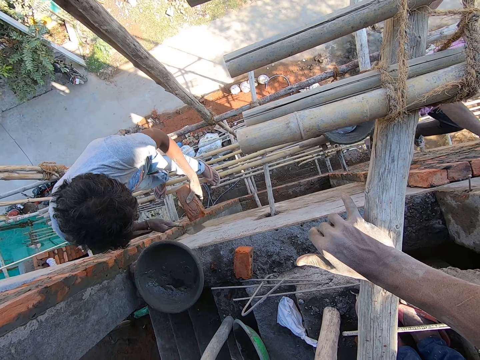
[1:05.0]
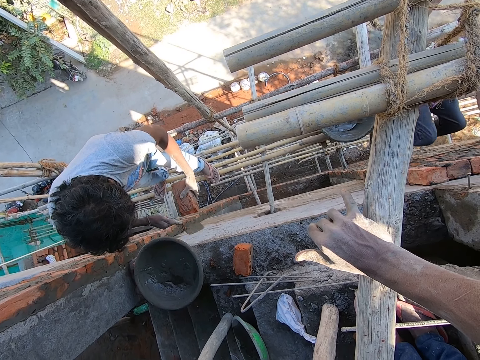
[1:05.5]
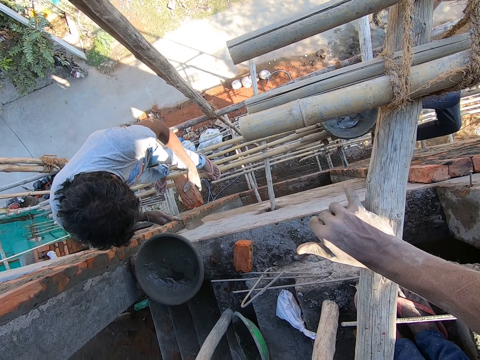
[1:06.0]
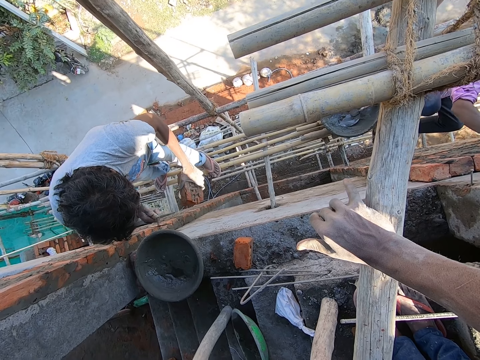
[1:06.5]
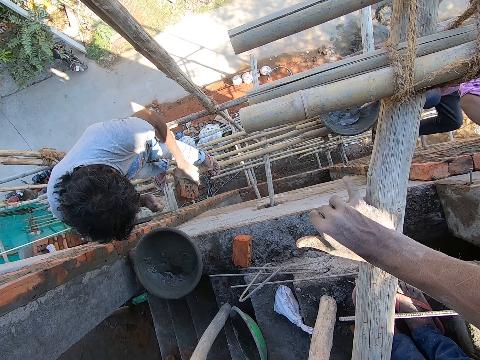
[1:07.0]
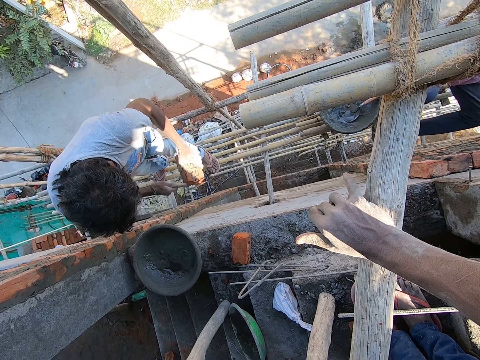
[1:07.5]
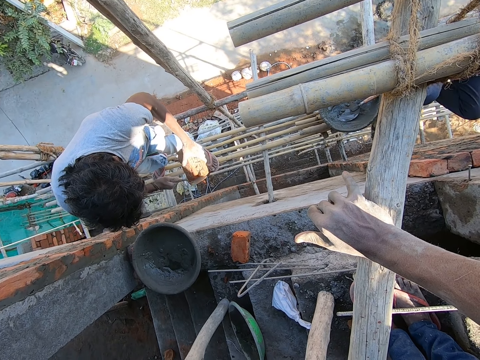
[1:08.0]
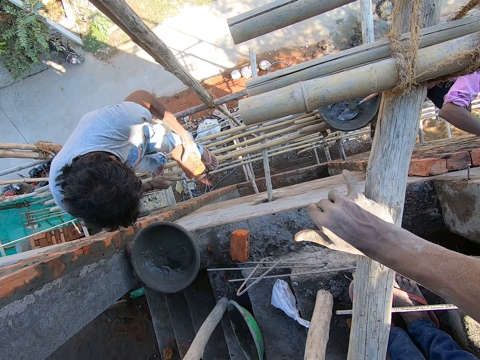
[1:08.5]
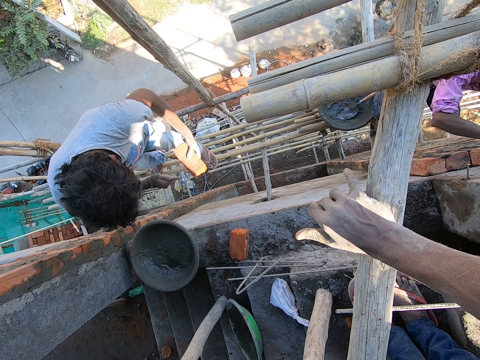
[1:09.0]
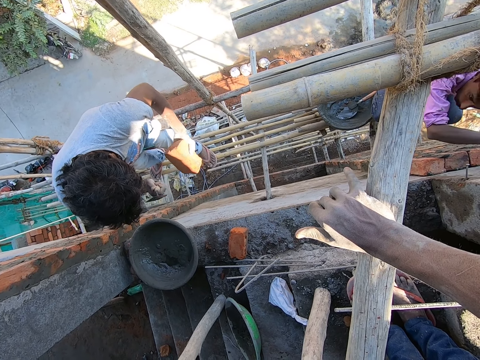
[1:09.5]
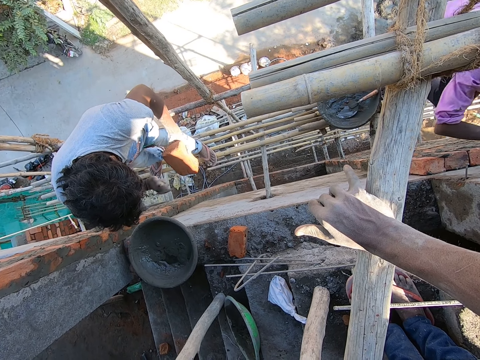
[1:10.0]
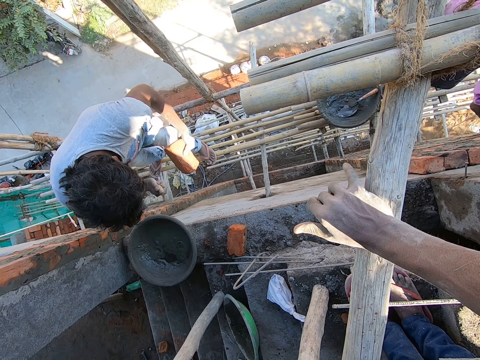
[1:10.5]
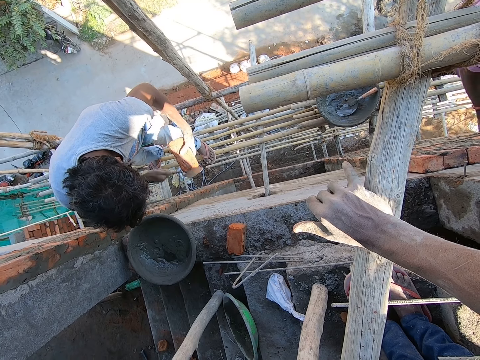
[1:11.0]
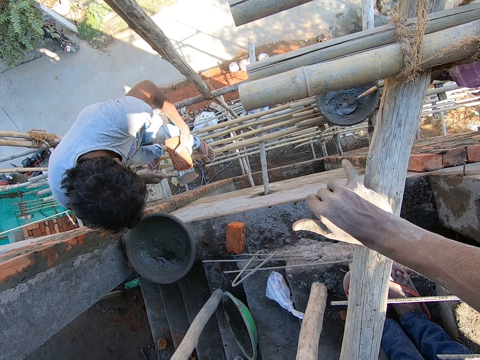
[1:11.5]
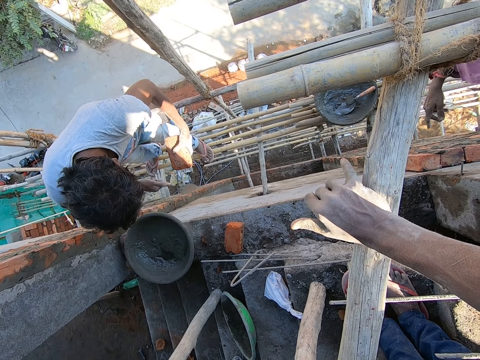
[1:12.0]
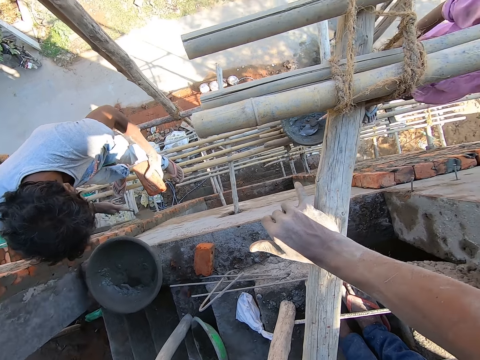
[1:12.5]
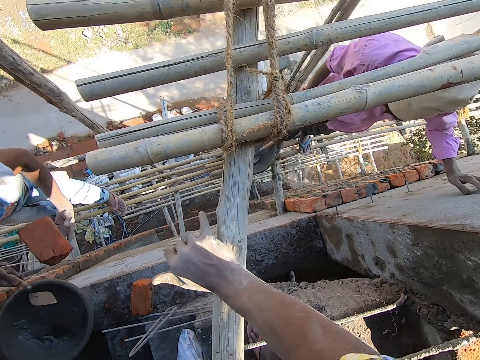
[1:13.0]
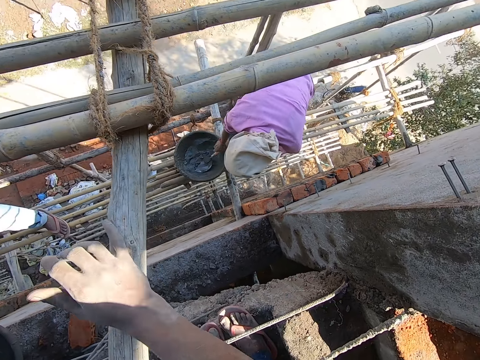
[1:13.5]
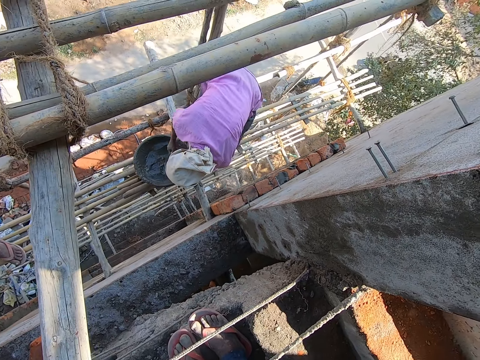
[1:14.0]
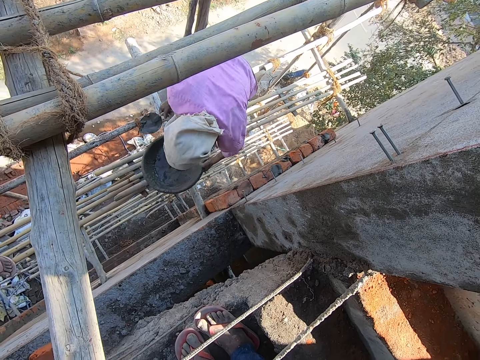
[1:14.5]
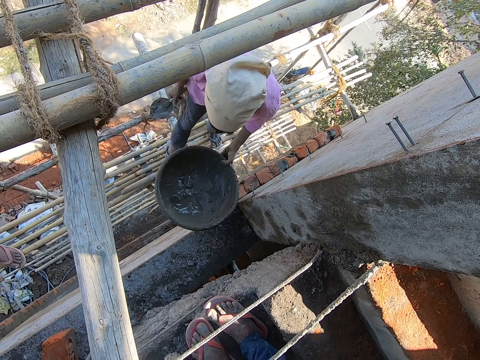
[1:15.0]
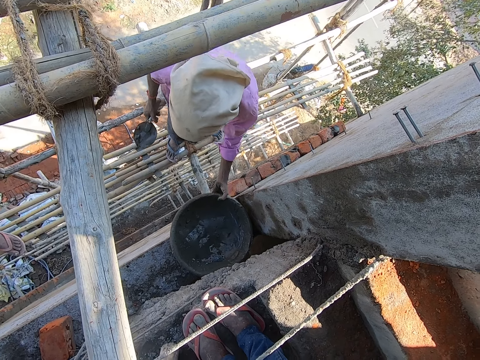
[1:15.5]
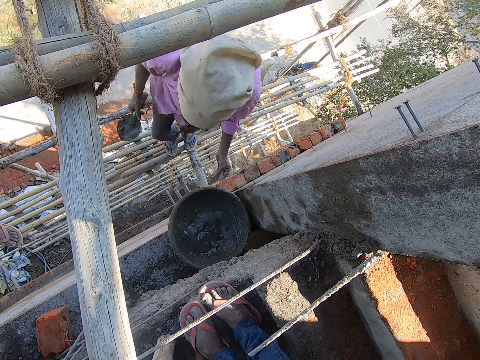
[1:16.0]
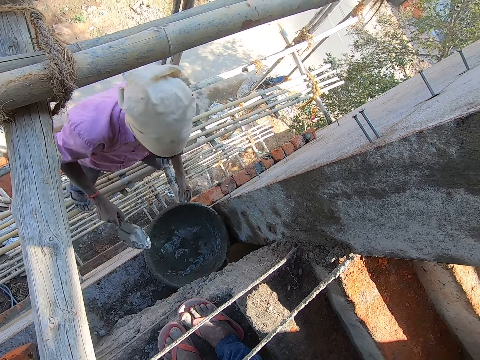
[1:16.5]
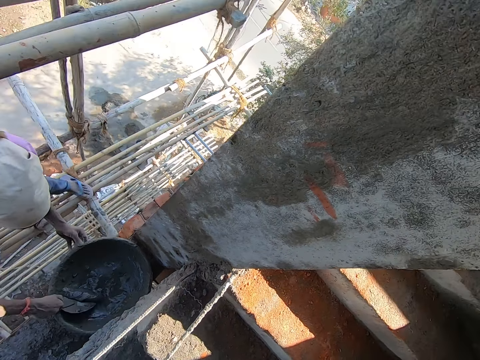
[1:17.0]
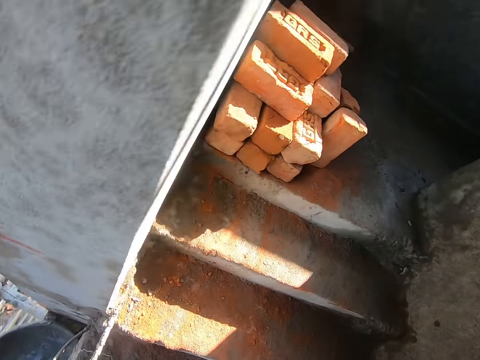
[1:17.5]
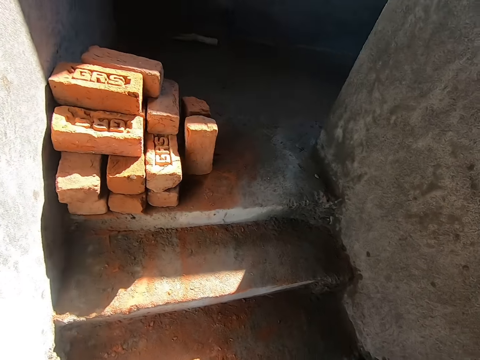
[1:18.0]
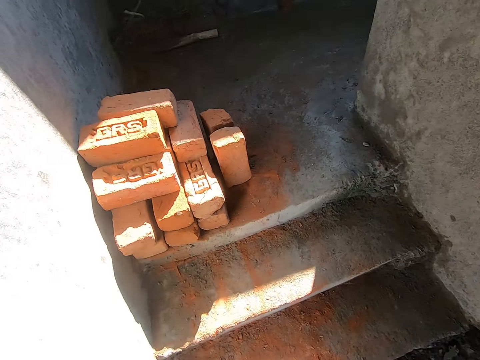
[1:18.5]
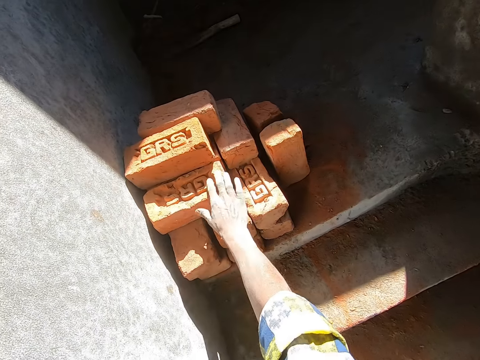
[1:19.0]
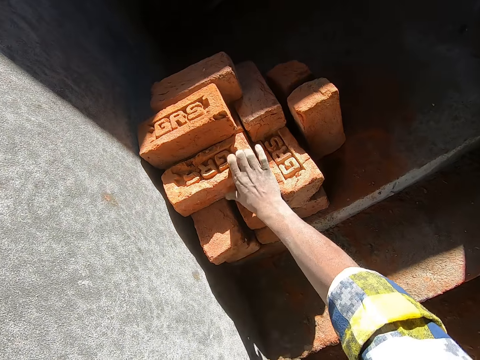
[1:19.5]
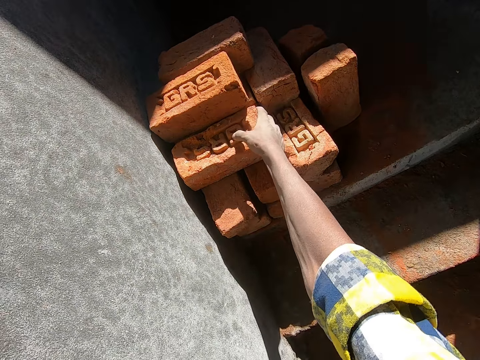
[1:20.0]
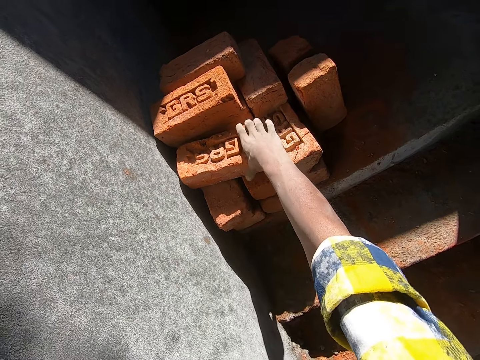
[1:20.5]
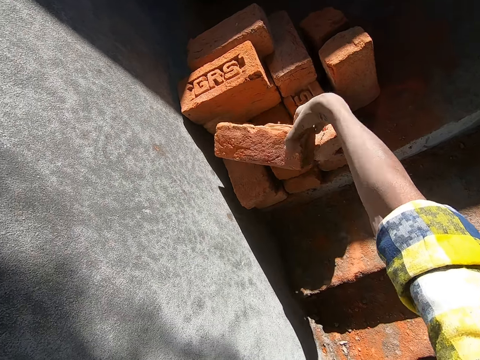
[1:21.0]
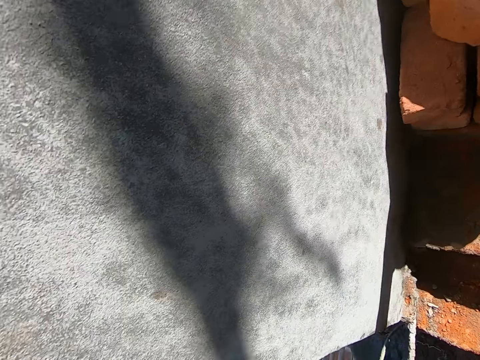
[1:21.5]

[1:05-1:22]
A man cuts the brick. The camera wearer looks around. A second man stands on the bamboo scaffolding. The second man picks up the trowel from the mortar pan with his right hand. The second man carries the mortar pan from the bamboo scaffolding with his left hand. The second man drops the mortar pan in his left hand on the ground. The camera wearer talks with another man. The second man scoops concrete from the mortar pan with the trowel in his right hand. The camera wearer looks around and picks up a brick from the stairs with his right hand.

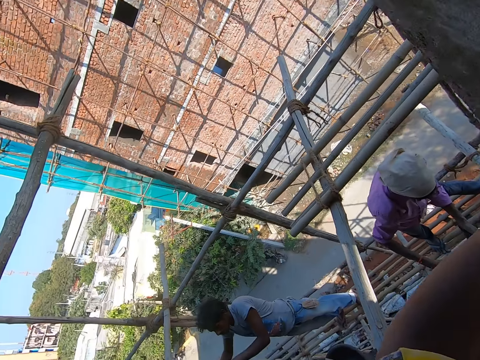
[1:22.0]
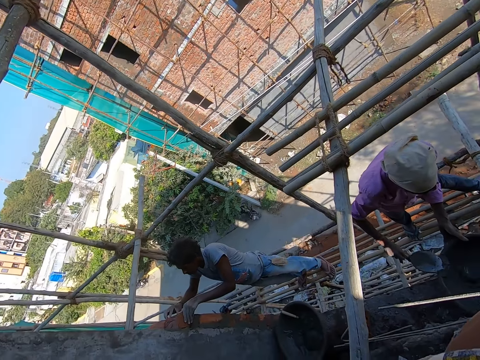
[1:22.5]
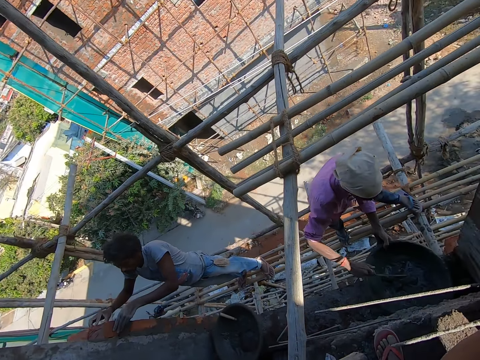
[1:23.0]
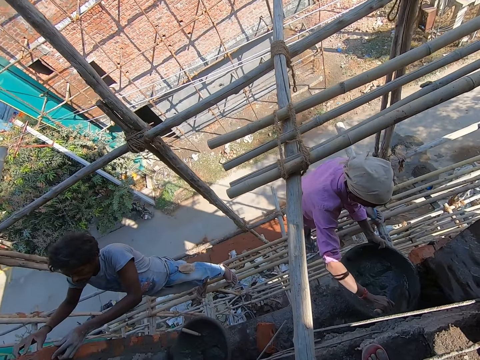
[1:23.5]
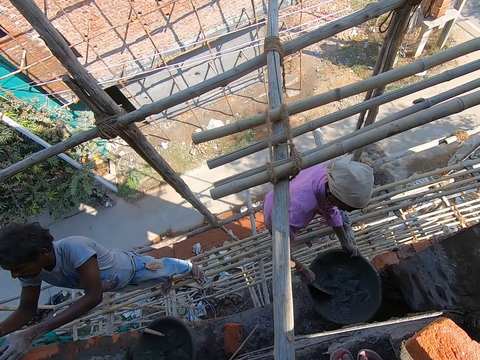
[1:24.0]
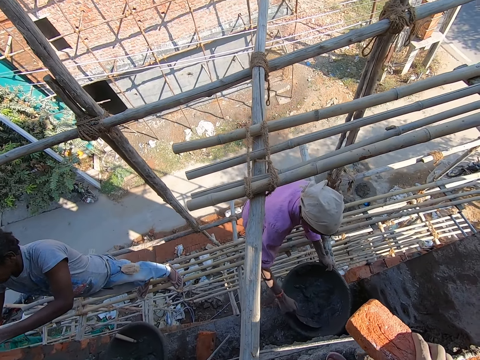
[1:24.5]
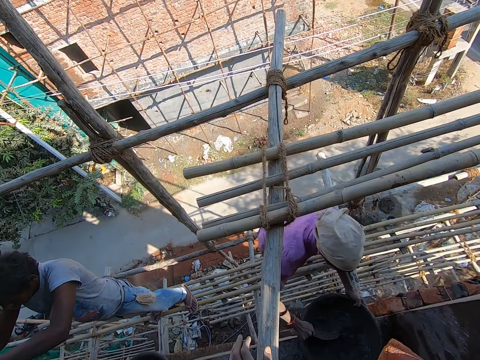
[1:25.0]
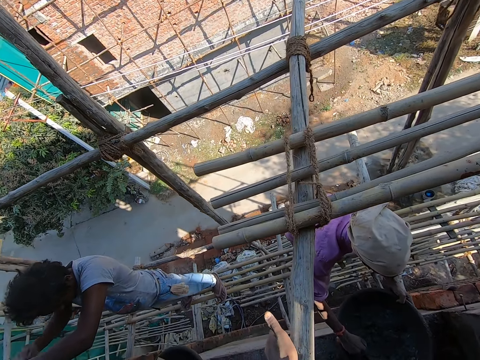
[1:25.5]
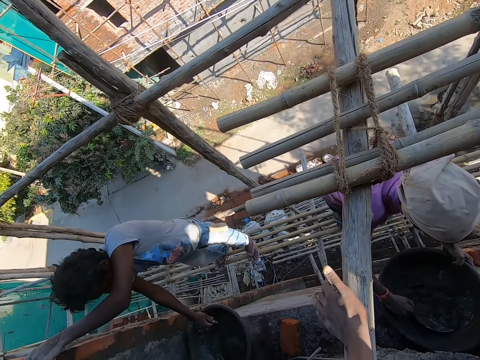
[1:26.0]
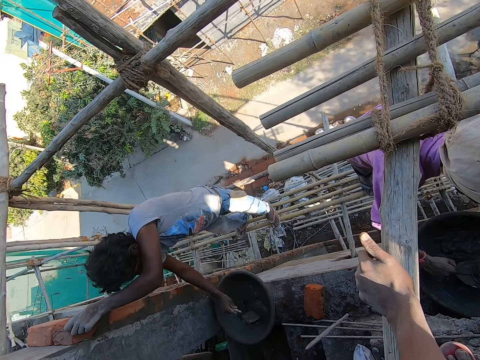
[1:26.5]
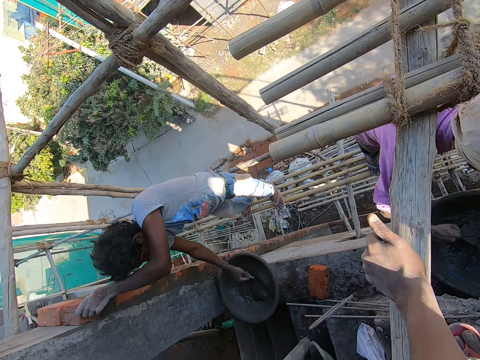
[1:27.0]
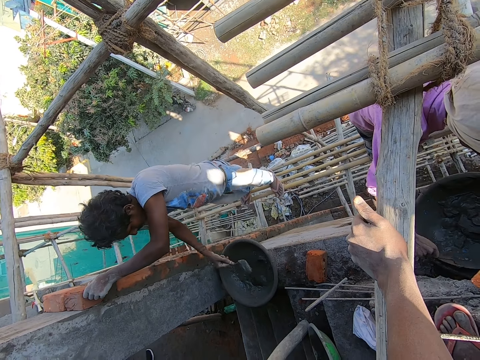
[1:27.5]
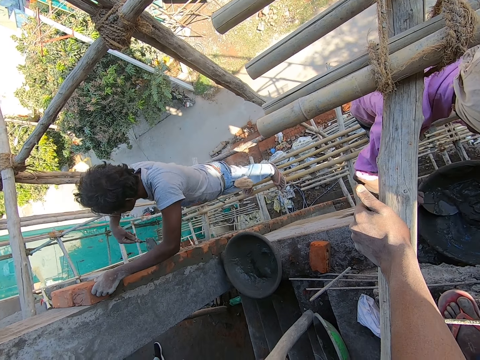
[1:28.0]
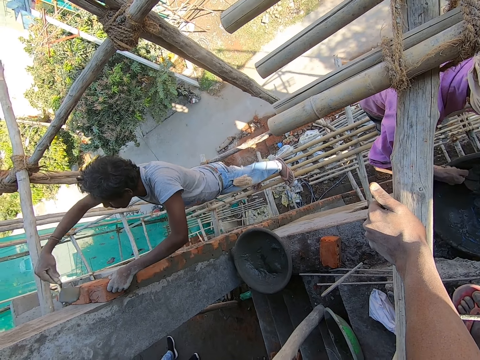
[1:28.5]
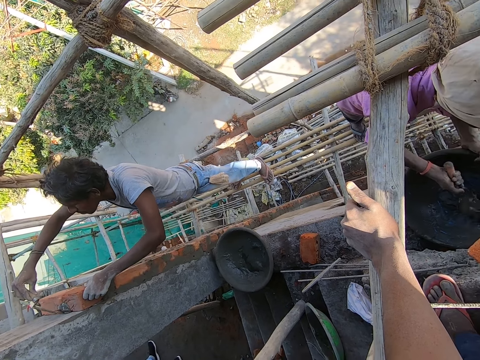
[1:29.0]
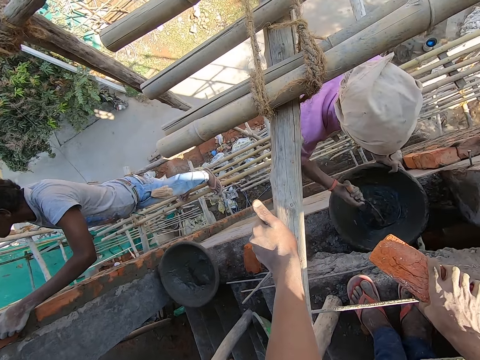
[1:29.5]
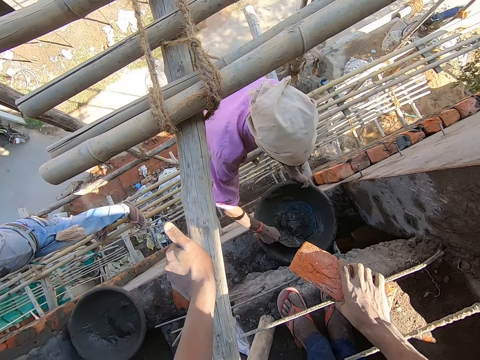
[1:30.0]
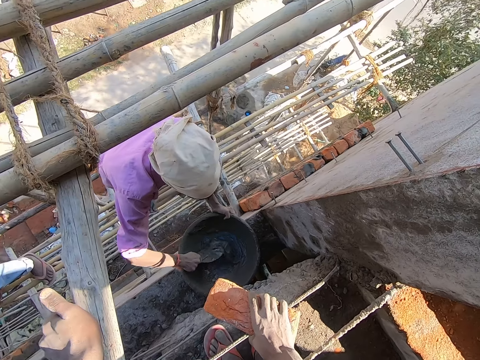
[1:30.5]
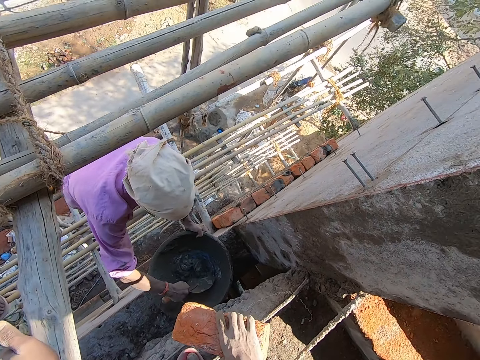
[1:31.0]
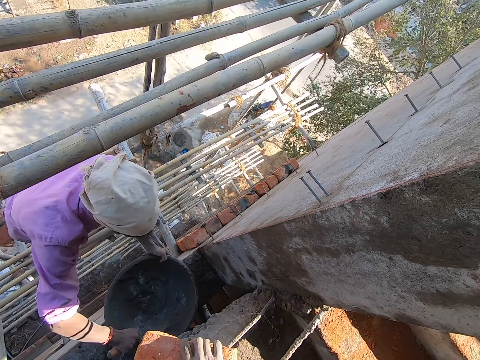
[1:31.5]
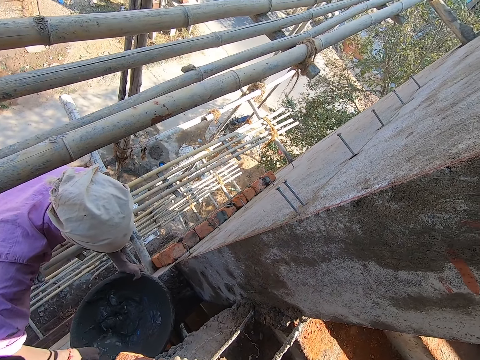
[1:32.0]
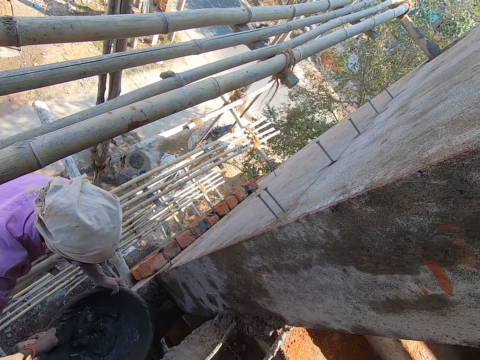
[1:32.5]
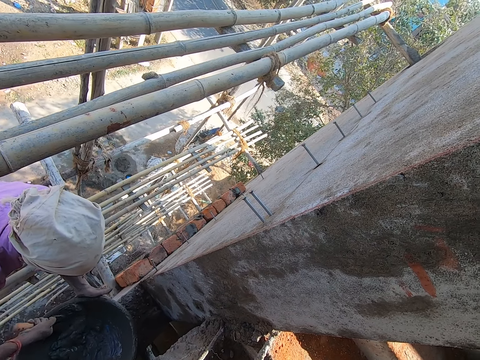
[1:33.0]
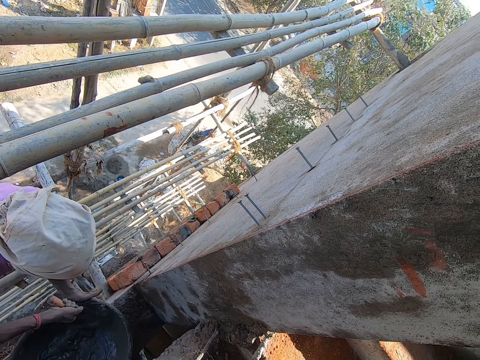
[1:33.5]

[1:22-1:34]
The camera wearer looks around. A man lays the brick on the wall with his hands. Another man turns the concrete in the mortar pan with the trowel in his right hand. The first man picks up the trowel from the mortar pan with his right hand. The first man scoops concrete from the mortar pan with the trowel in his right hand. The first man pours the concrete on the brick with the trowel in his right hand. The camera wearer holds the brick.
